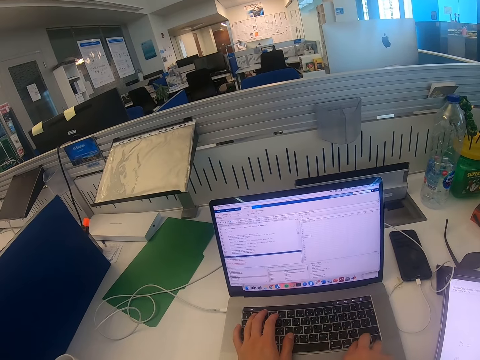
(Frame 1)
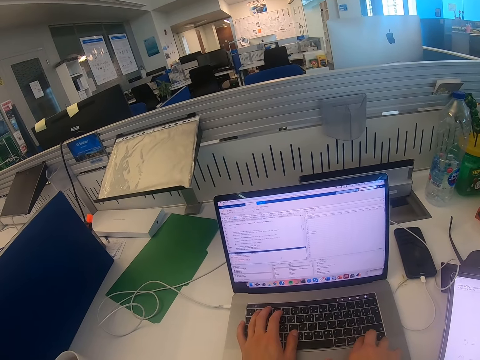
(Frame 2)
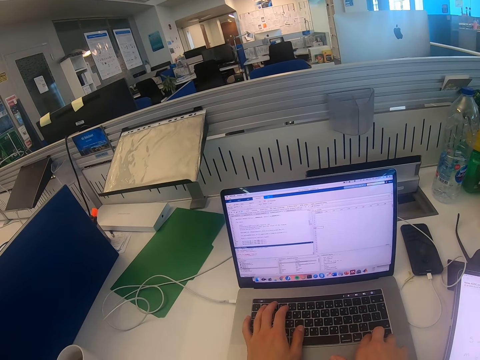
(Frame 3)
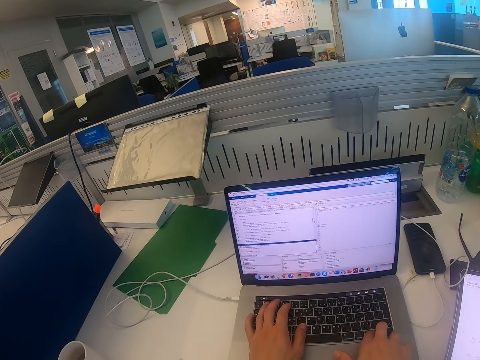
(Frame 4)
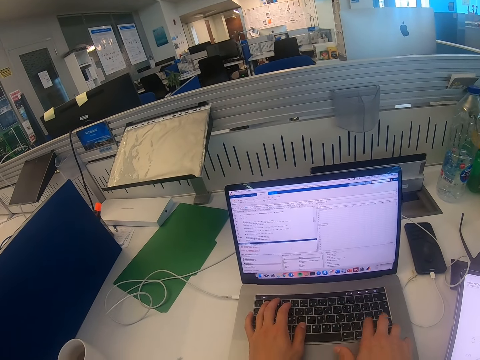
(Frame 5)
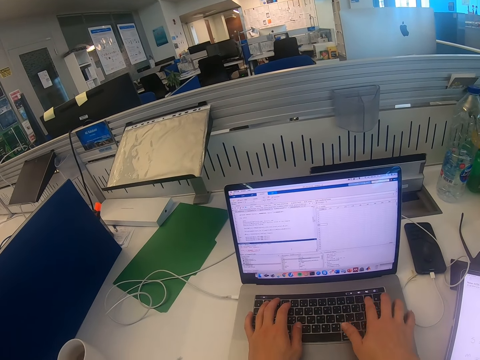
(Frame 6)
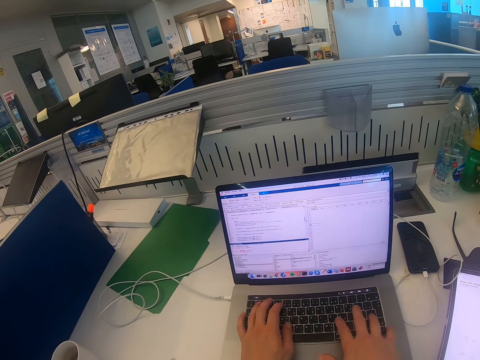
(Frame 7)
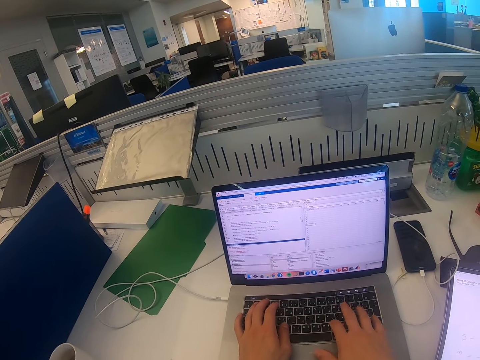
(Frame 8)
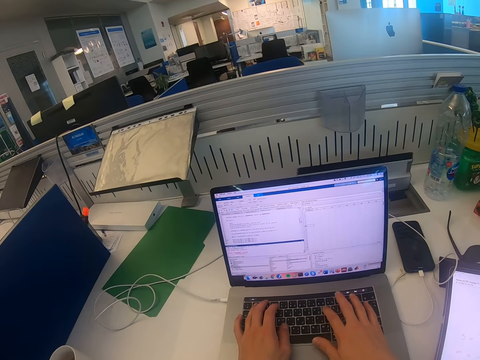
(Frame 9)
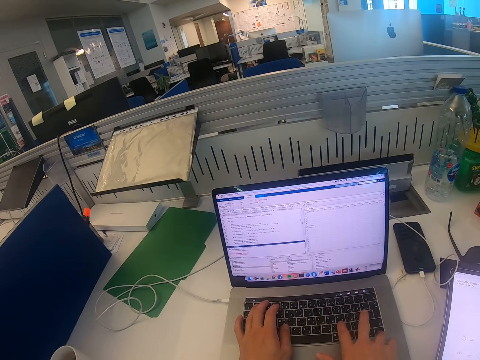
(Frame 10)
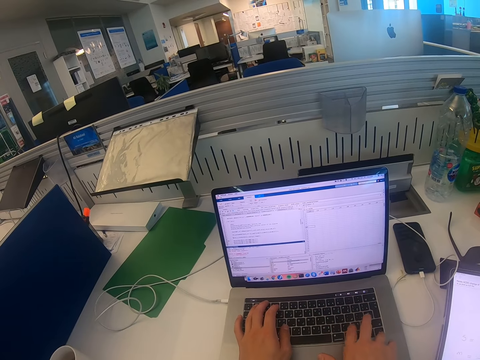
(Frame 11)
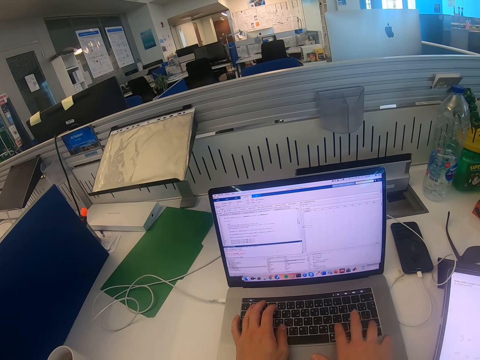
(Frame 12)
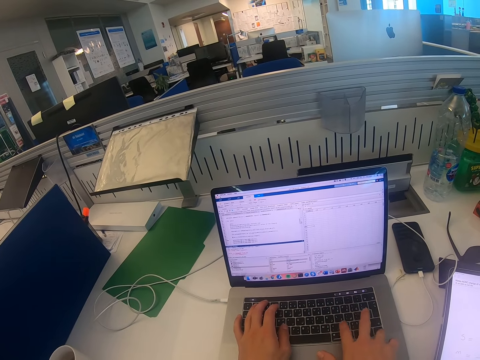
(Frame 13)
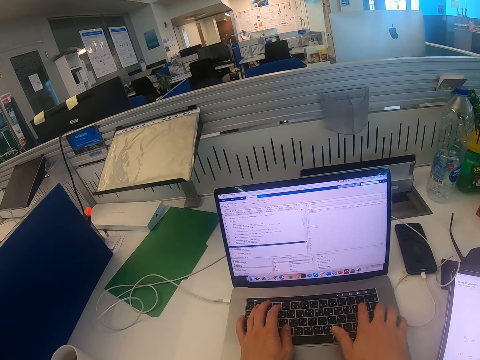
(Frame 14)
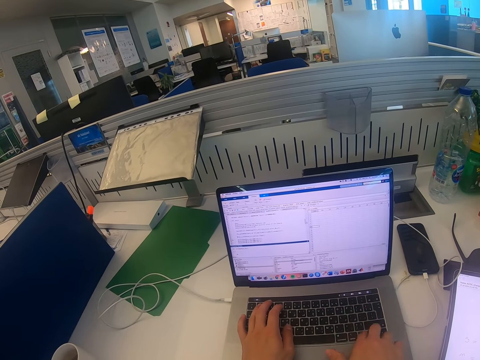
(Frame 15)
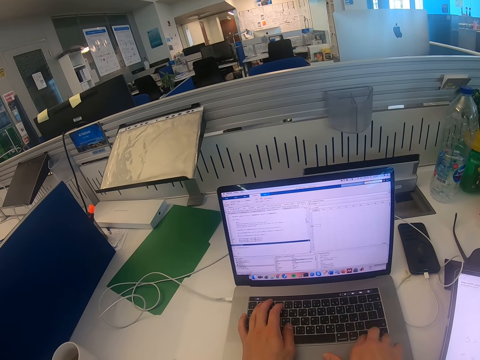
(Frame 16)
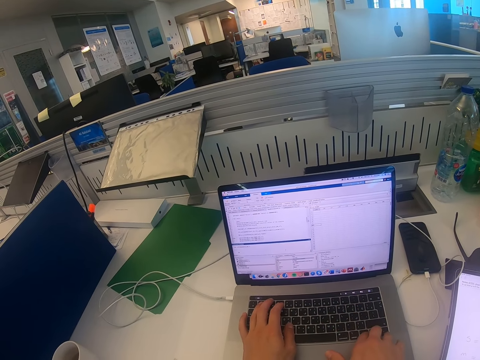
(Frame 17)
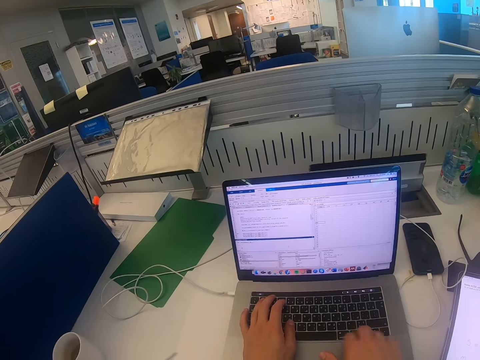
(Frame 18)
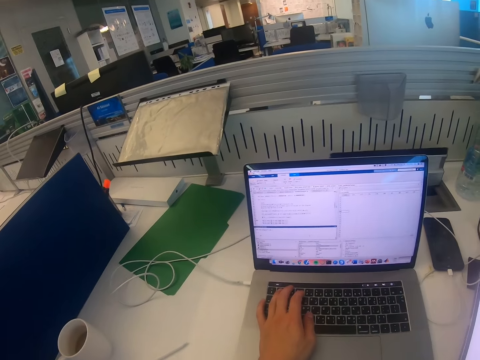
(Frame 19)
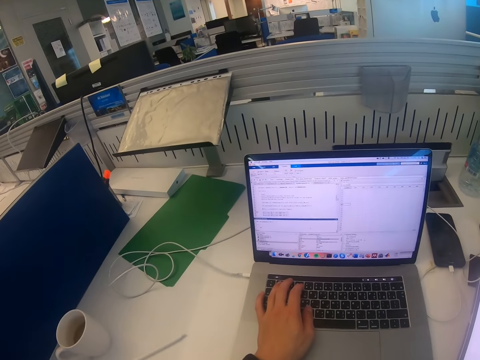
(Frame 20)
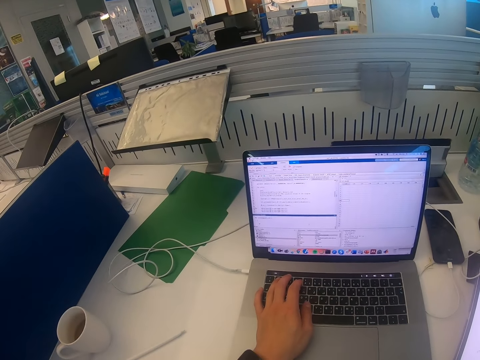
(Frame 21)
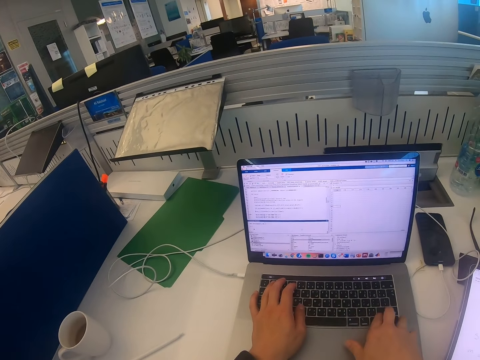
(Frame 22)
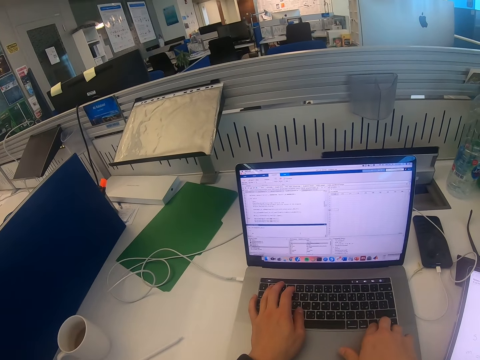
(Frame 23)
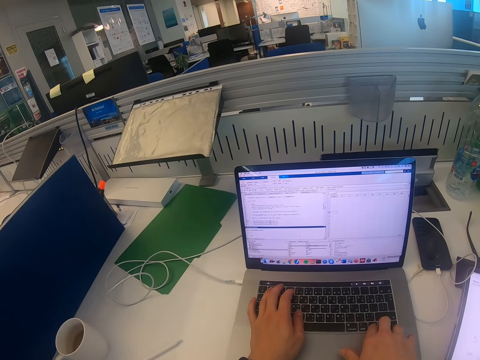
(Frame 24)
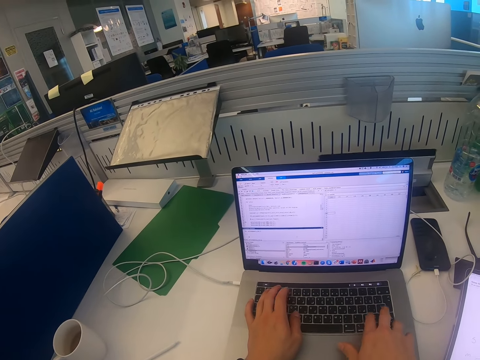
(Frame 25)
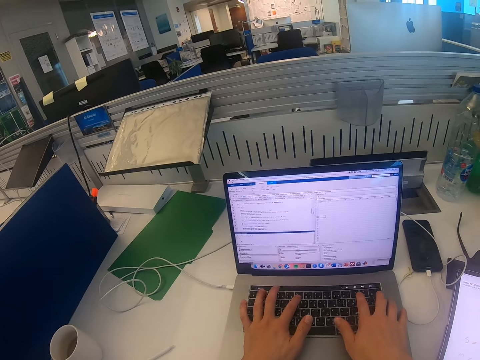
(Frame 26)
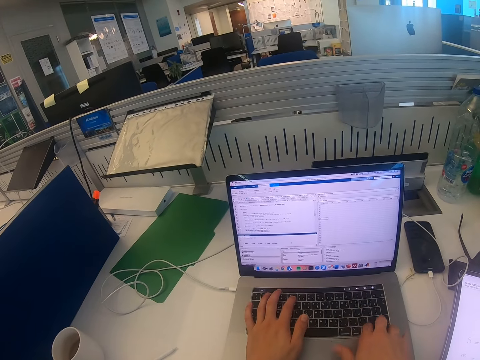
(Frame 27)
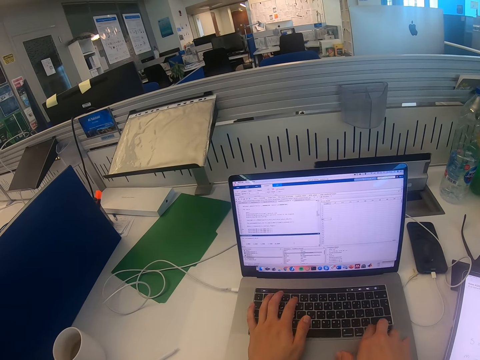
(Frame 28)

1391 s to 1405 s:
The camera wearer looks at the laptop and types on the laptop.

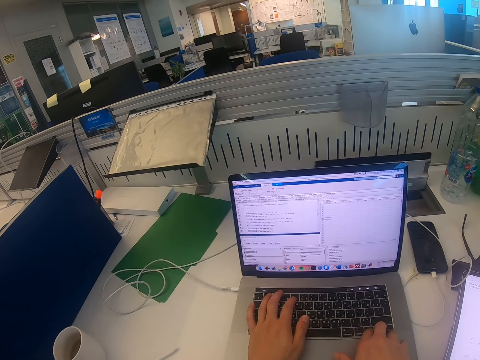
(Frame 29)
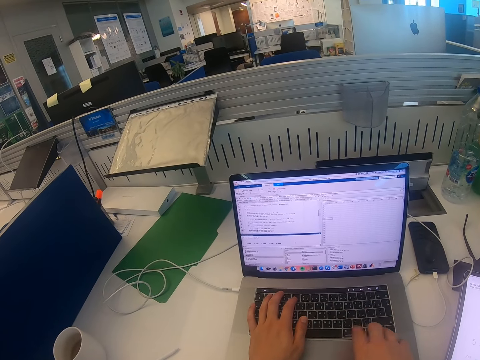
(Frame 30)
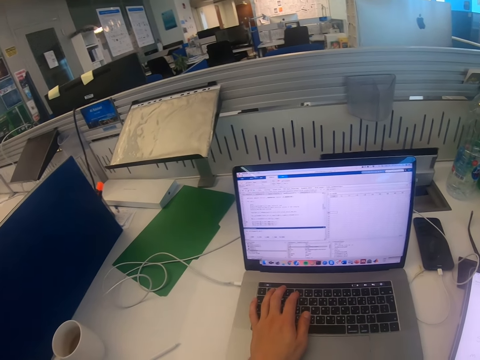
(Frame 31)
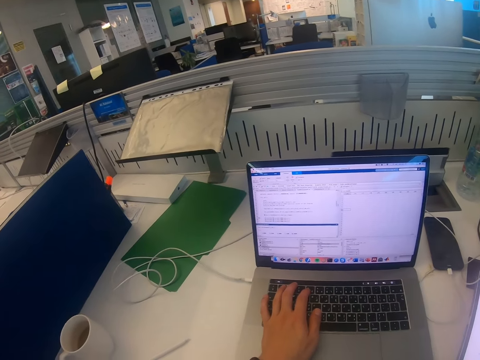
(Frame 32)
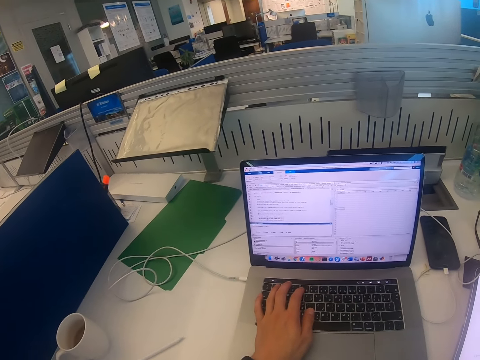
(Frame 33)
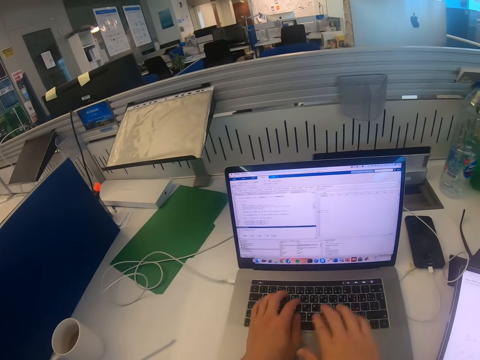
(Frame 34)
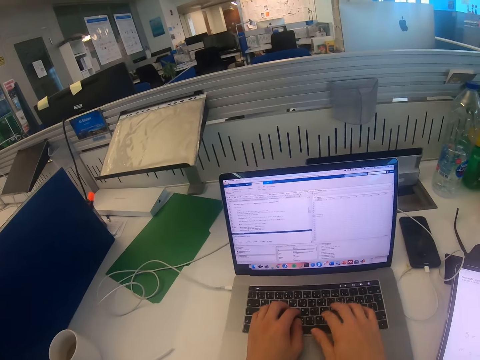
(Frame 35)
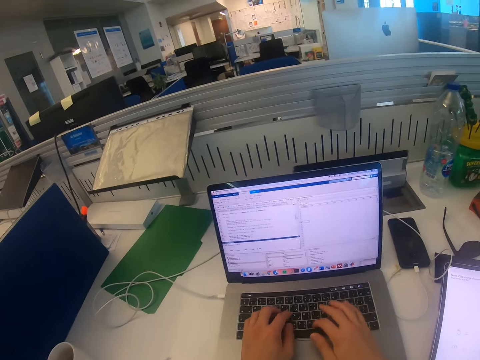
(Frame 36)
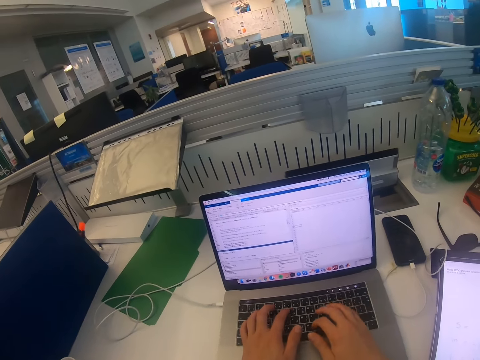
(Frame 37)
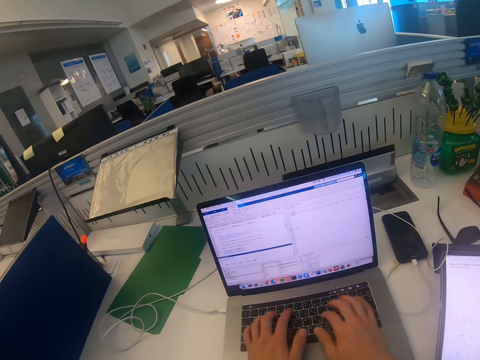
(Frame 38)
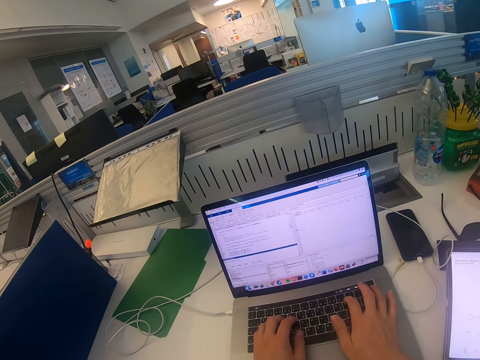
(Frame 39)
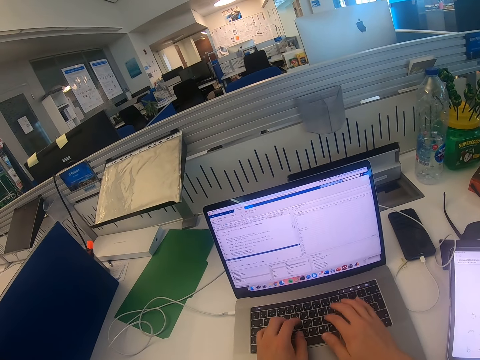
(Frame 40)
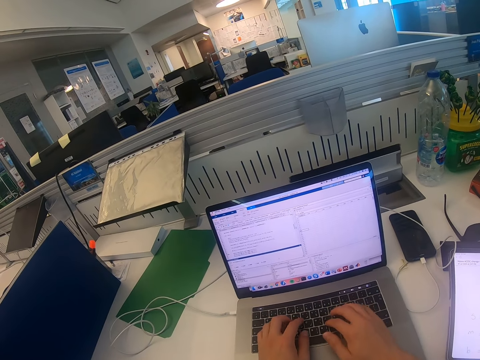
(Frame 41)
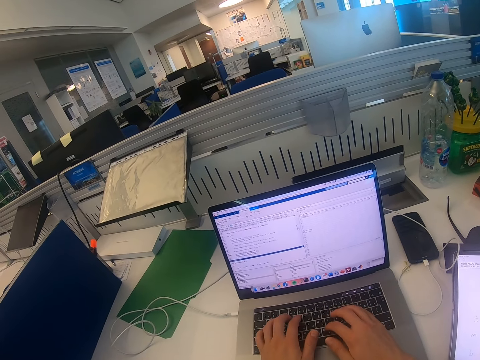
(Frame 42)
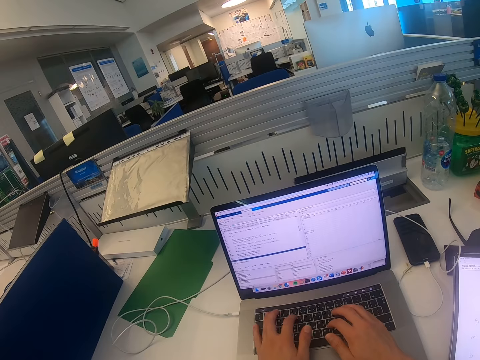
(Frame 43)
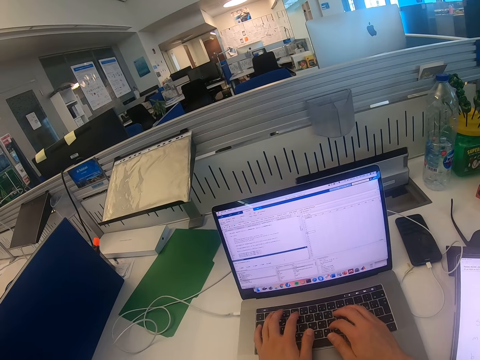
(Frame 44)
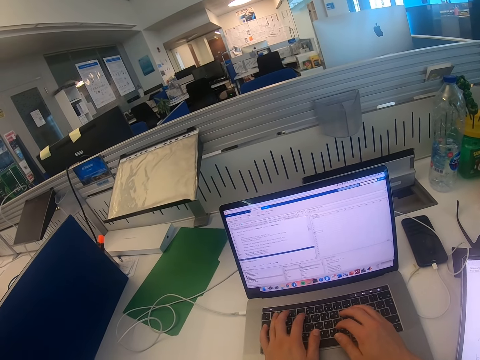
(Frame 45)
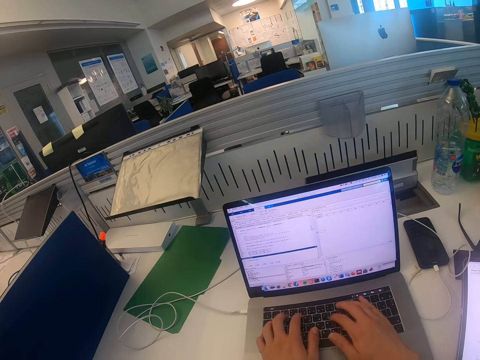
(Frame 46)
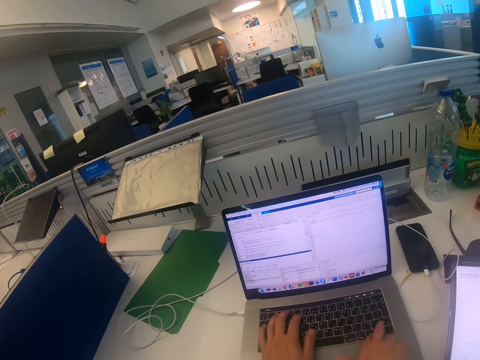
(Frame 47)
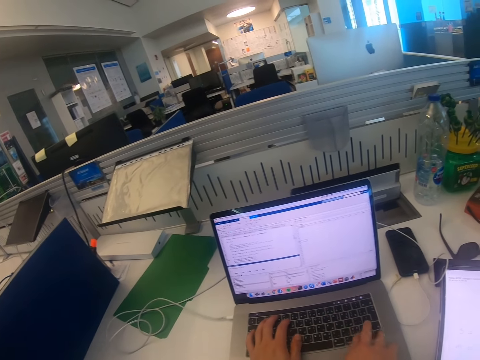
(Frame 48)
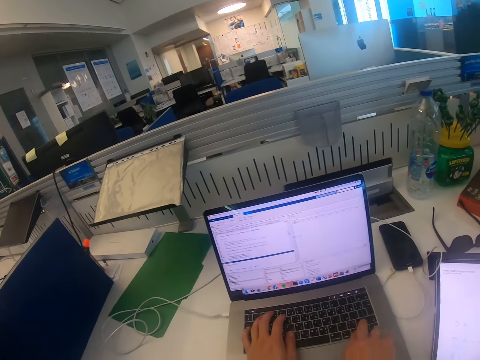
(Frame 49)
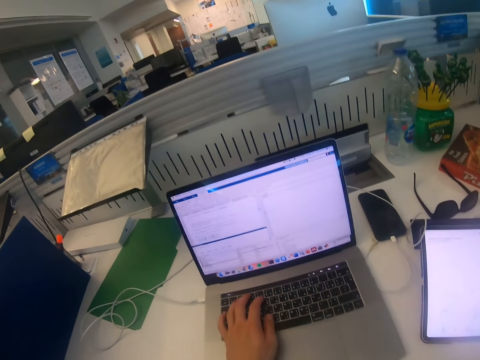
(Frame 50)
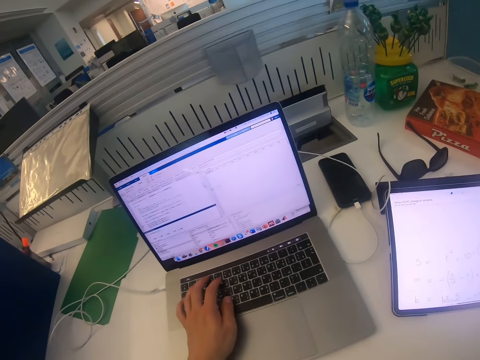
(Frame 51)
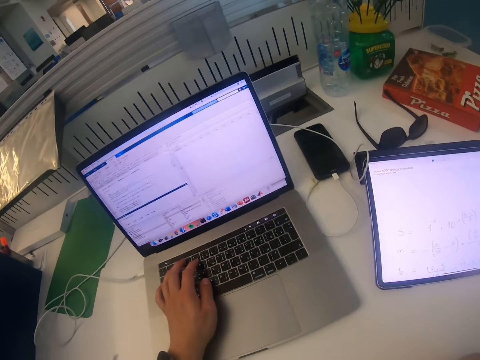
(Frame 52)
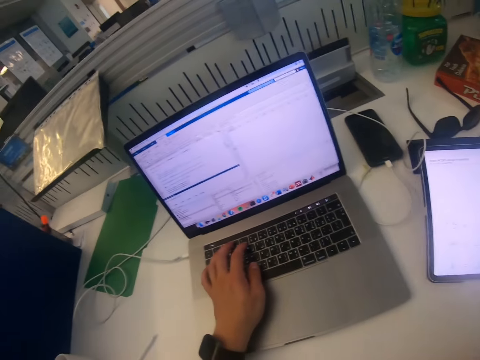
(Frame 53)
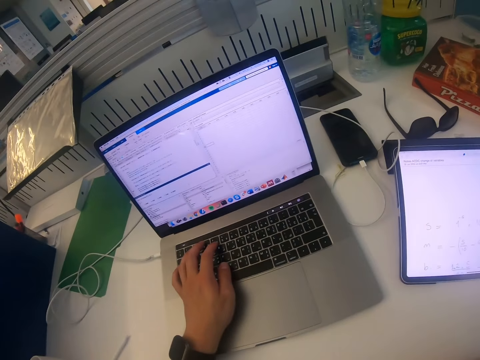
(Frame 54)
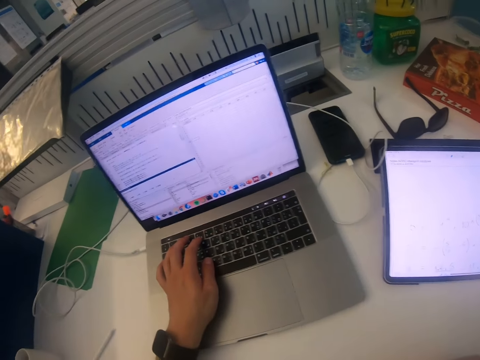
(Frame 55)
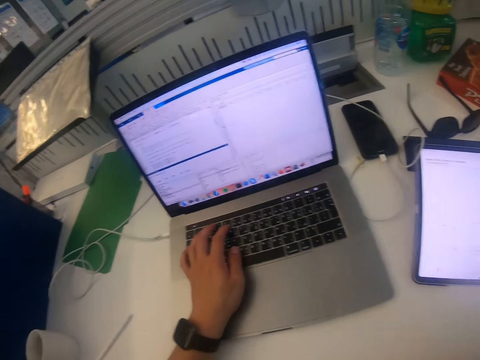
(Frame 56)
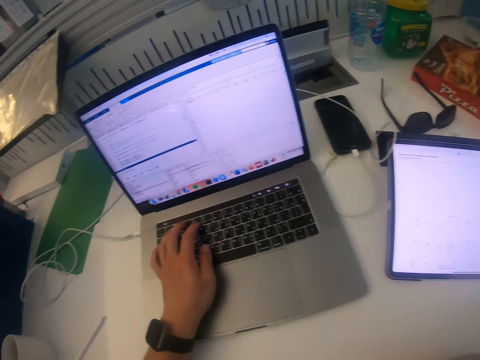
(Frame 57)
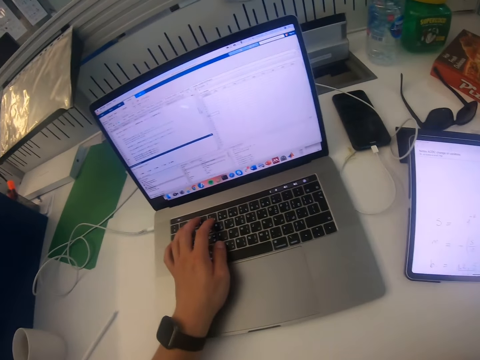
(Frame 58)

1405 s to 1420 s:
The camera wearer looks at the laptop. They type on the laptop. They look at the iPad.
